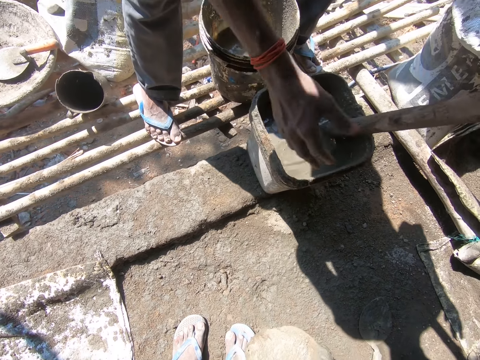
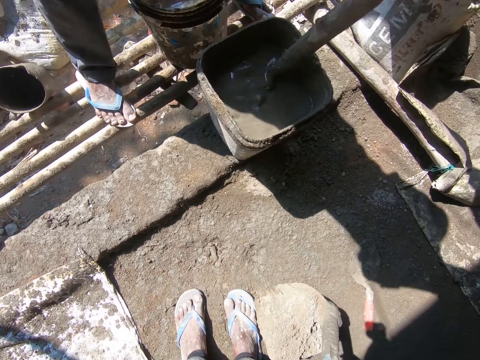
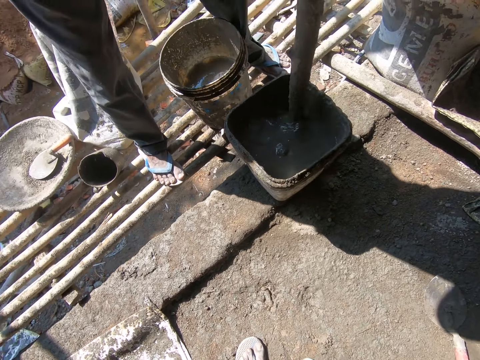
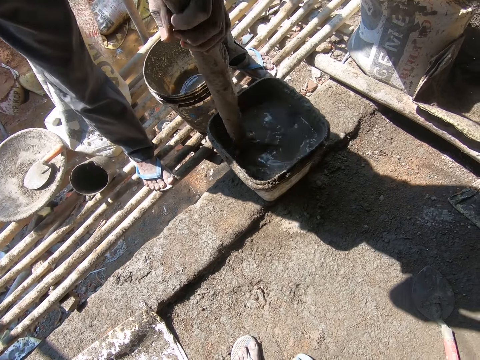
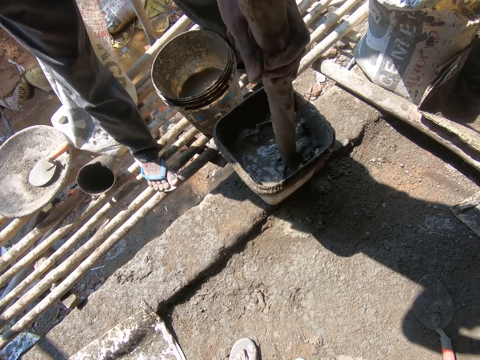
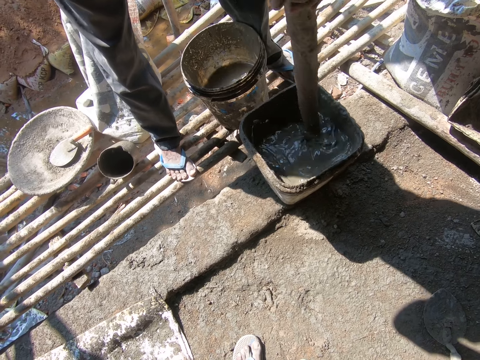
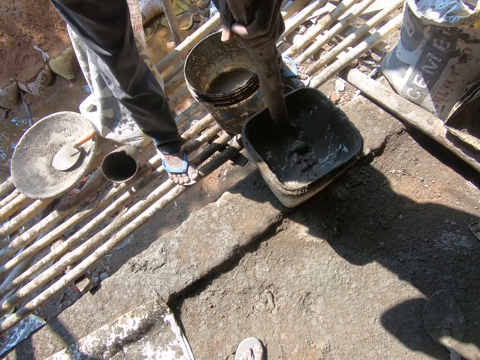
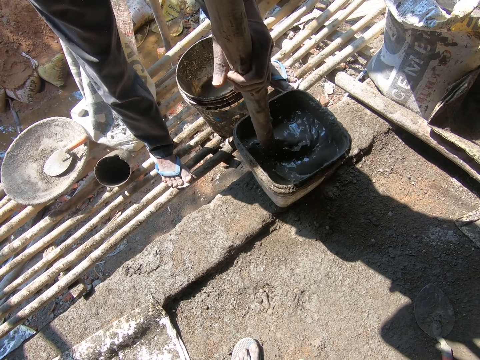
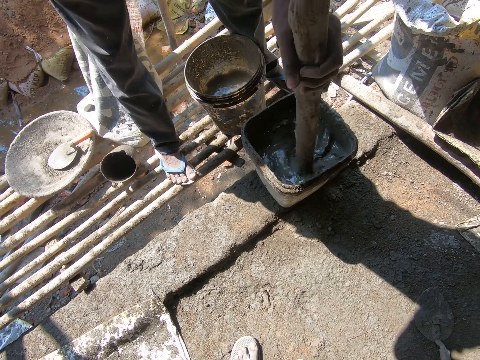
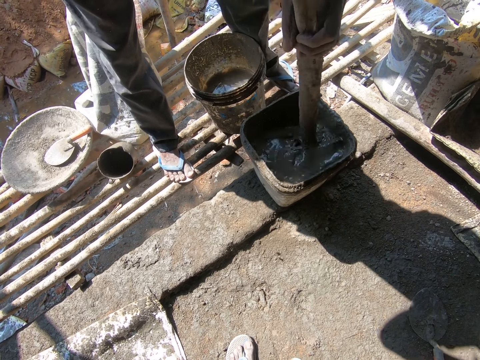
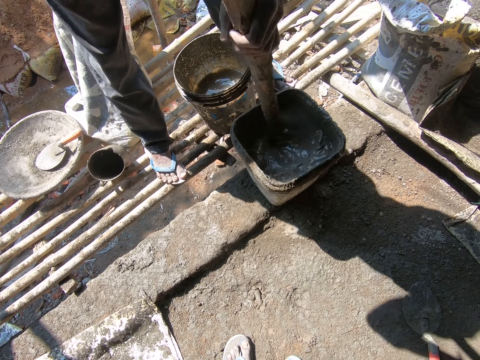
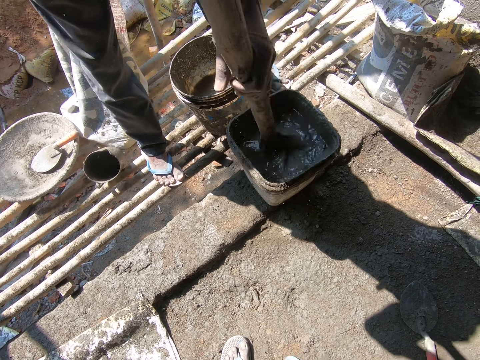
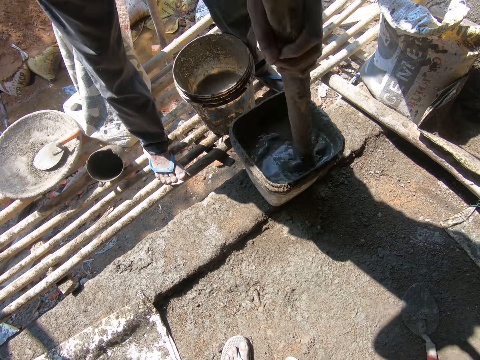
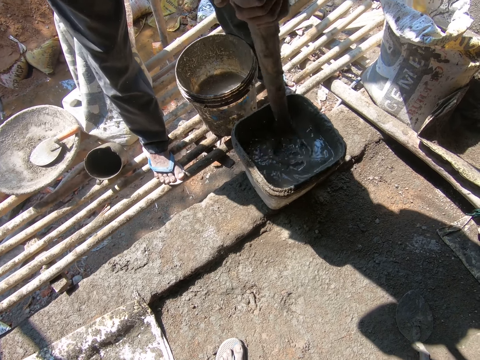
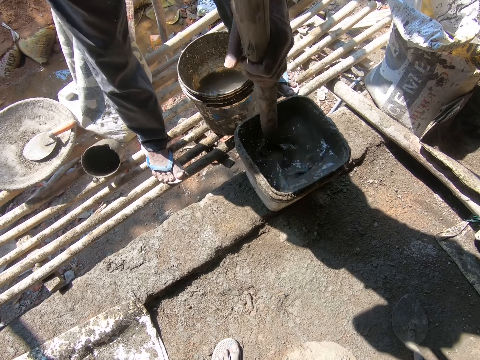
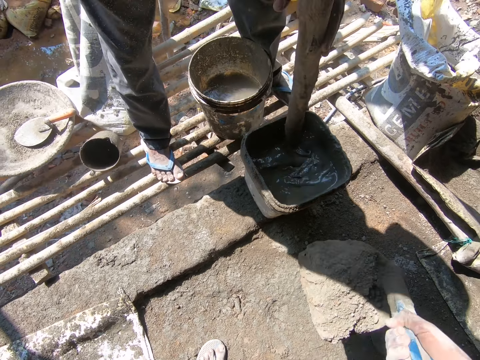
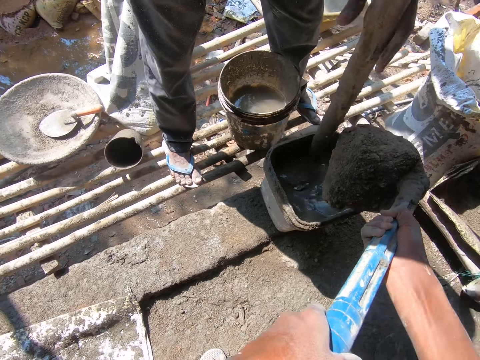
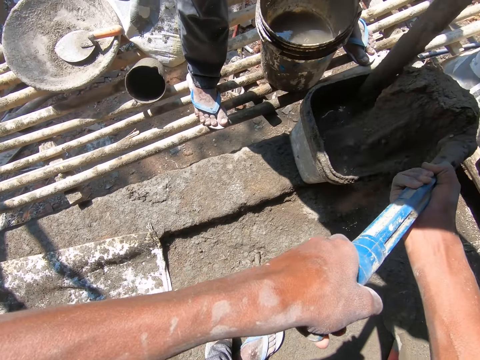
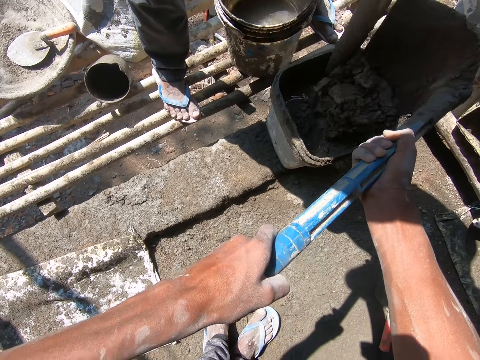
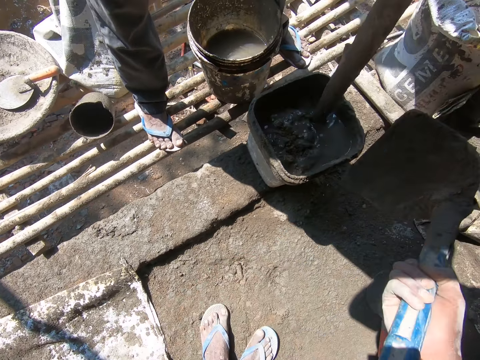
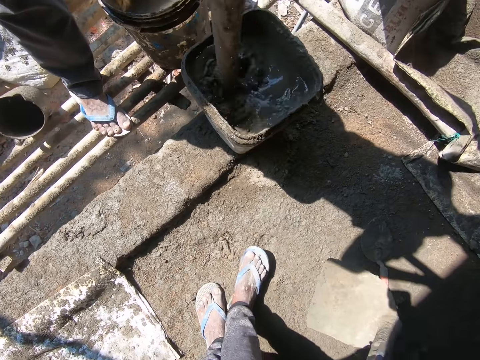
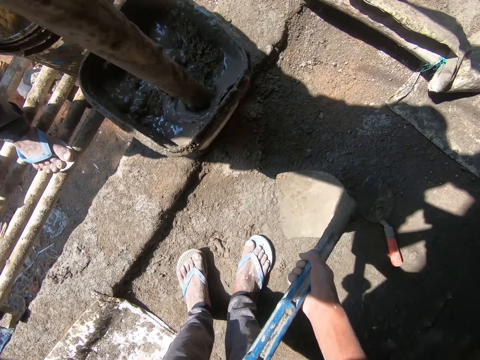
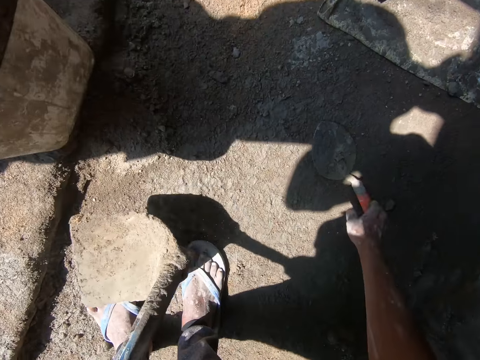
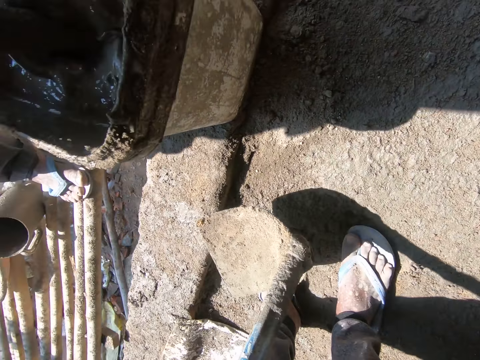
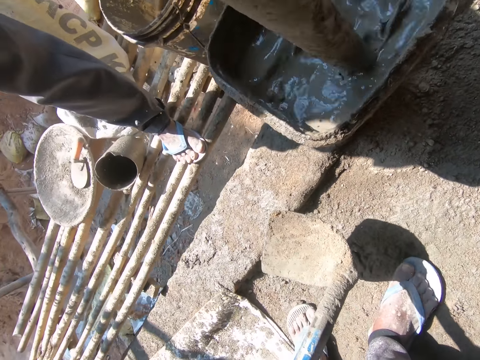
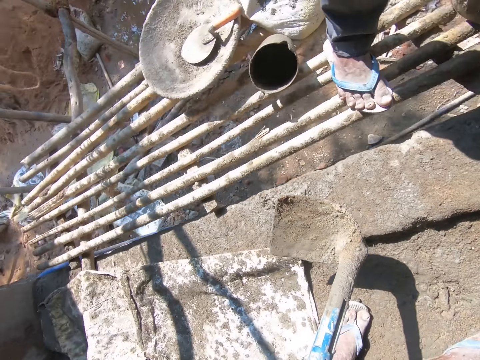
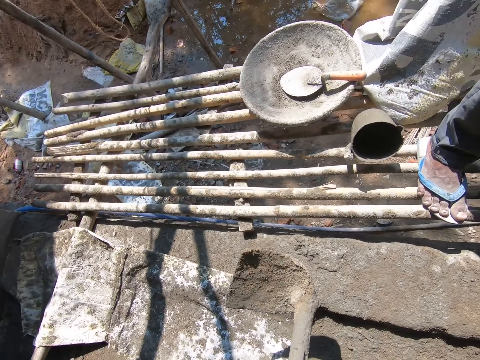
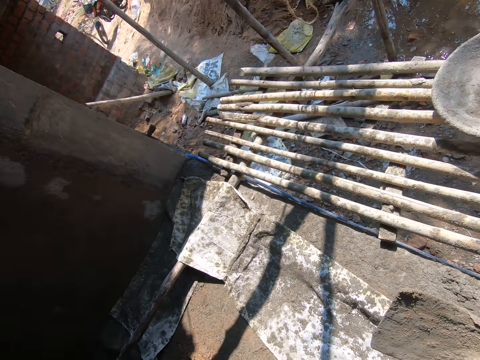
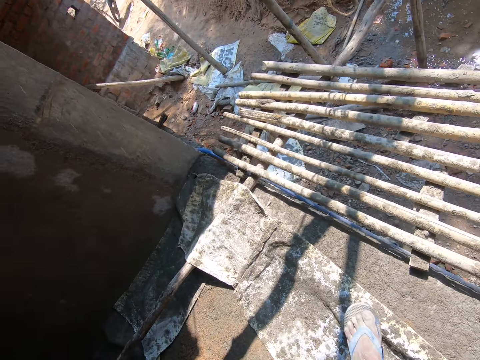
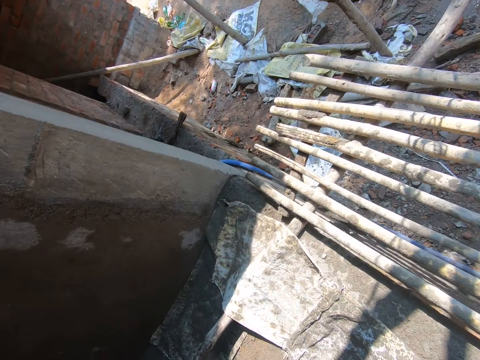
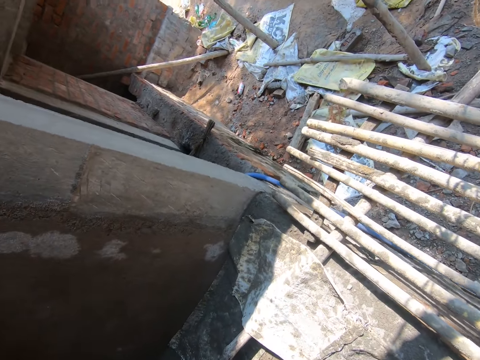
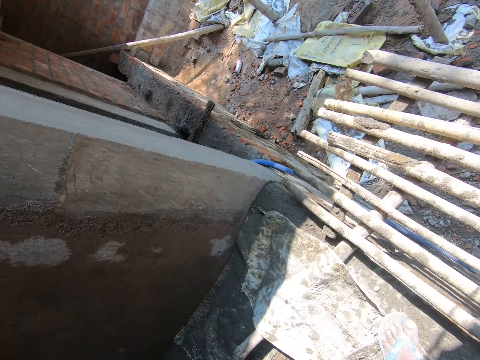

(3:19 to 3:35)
A man stirs the mixture in the bucket with a rod or wood. The camera wearer converses with the man. The man mixes the cement in the bucket with the wood. The camera wearer pours the cement in the bucket with the hoe. The man stirs the mixture in the bucket with the rod. The camera wearer puts the hoe on the ground. They stretch a hand towards a trowel on the floor. They pick up the trowel on the ground. They carry the cement mixing hoe towards a wall. They look around.

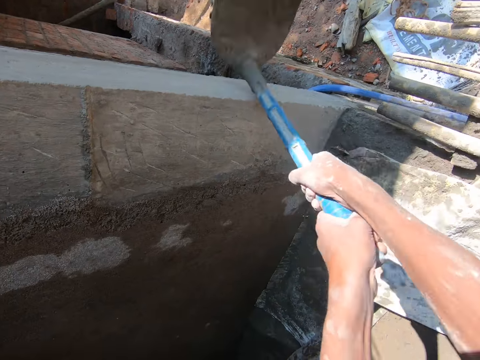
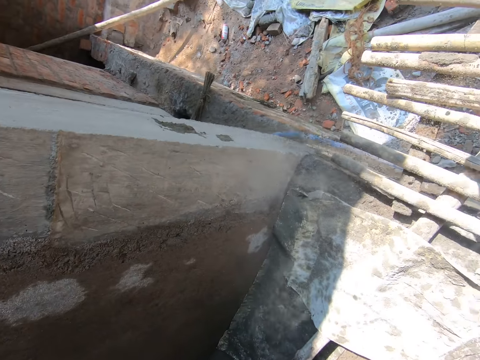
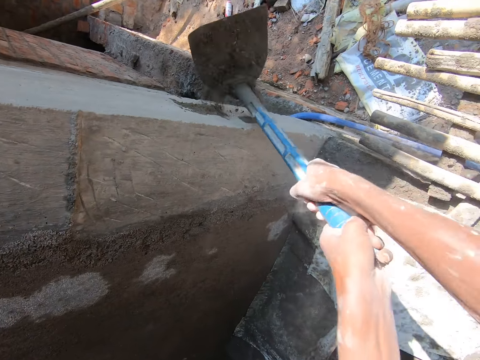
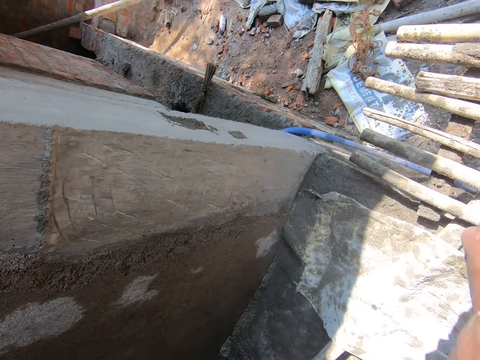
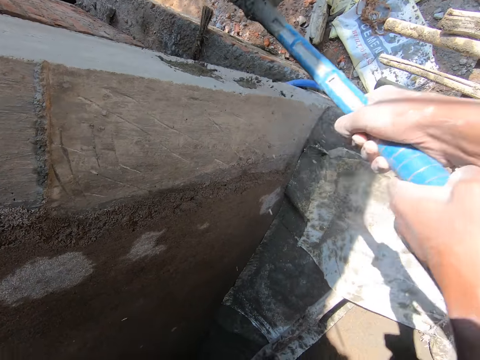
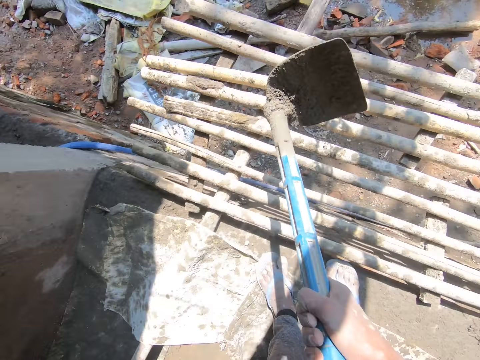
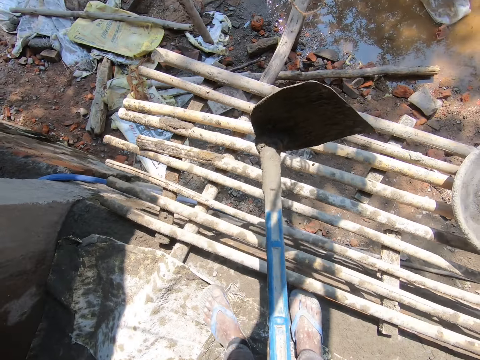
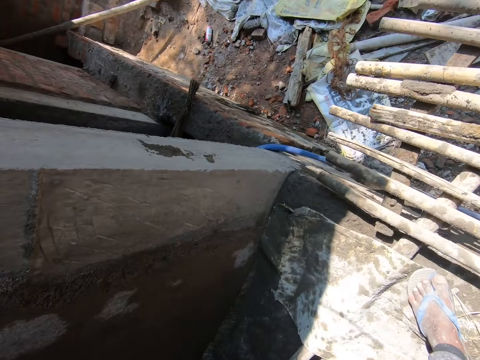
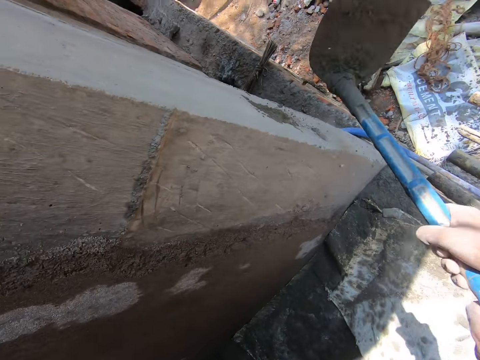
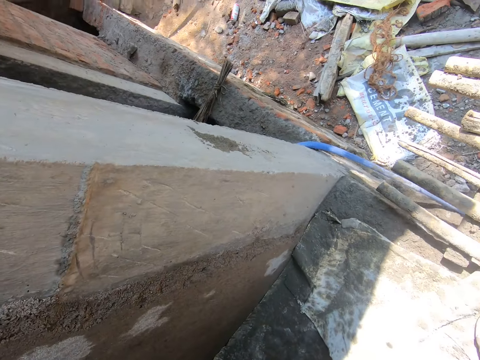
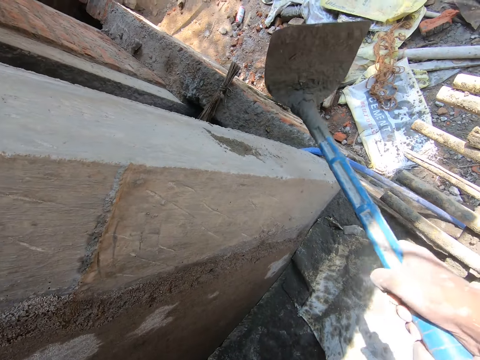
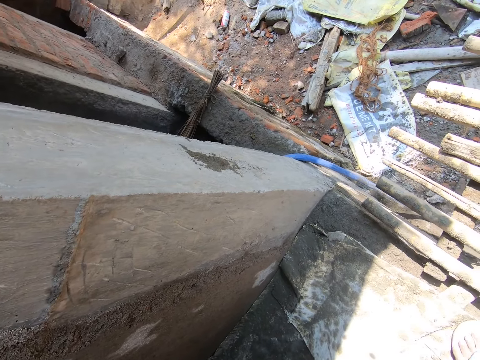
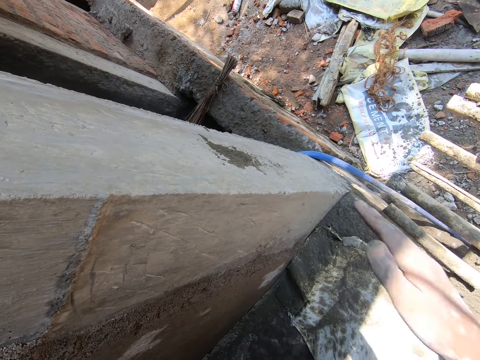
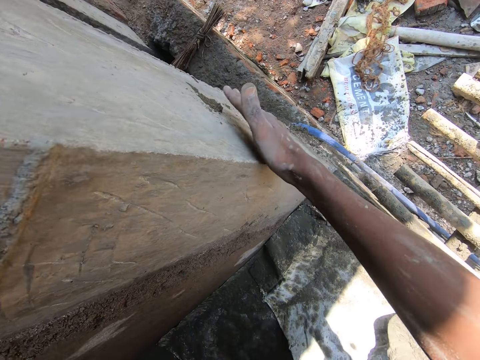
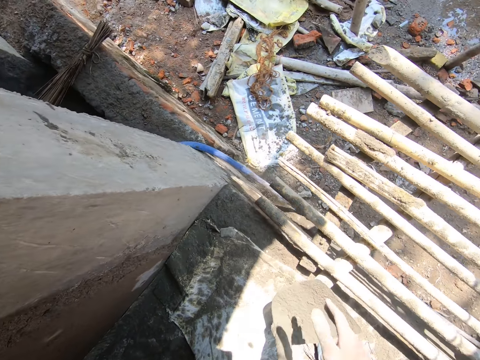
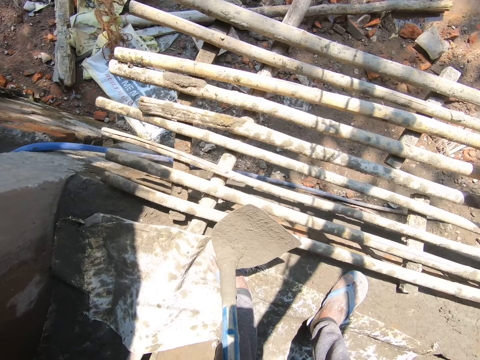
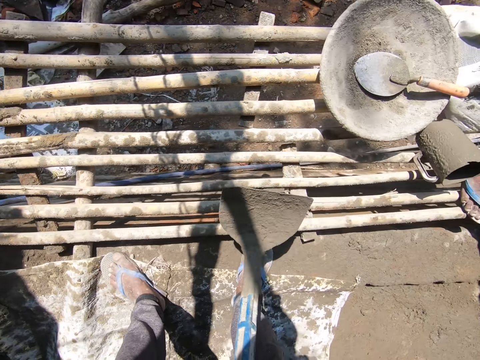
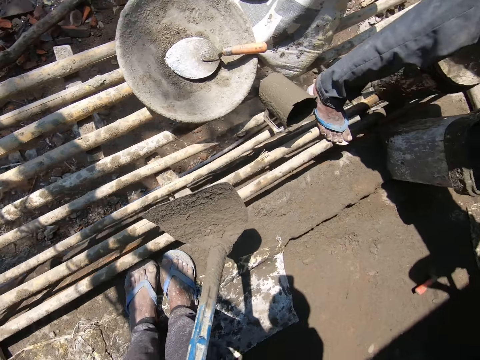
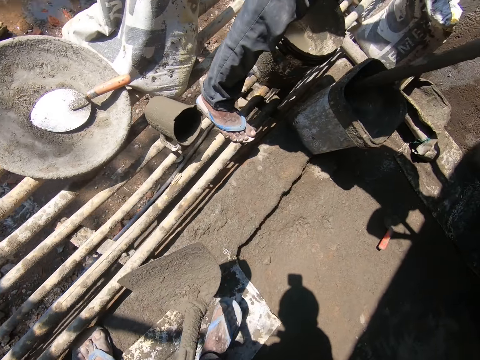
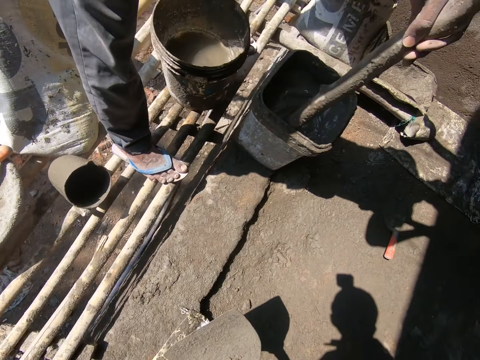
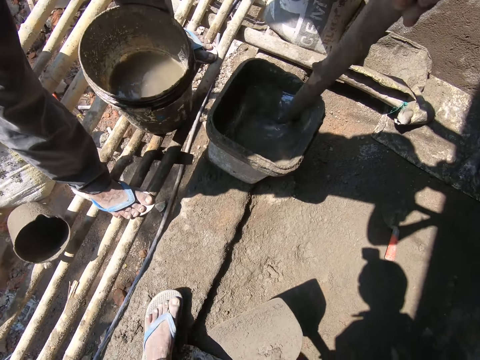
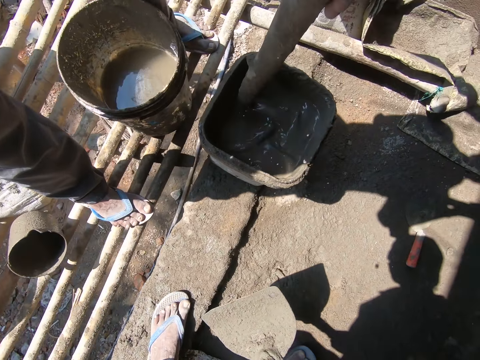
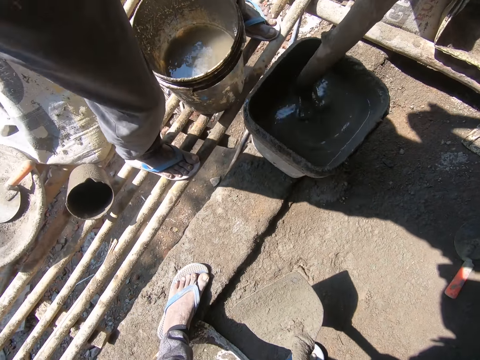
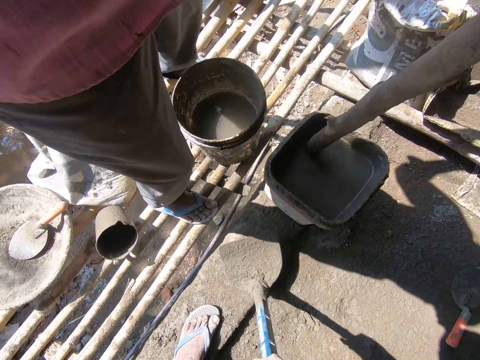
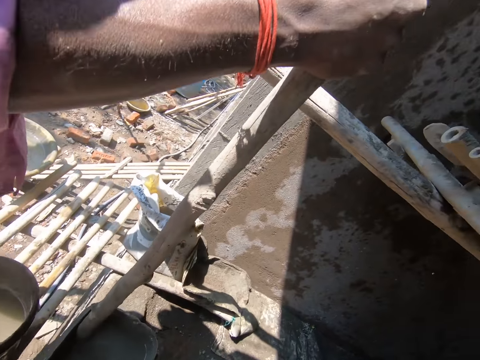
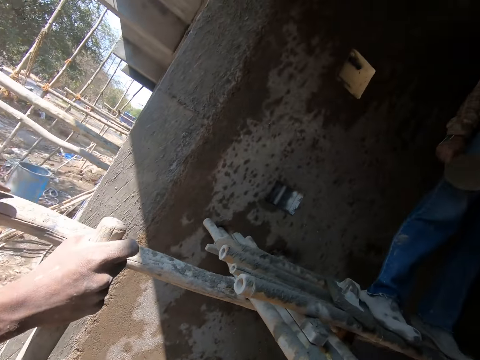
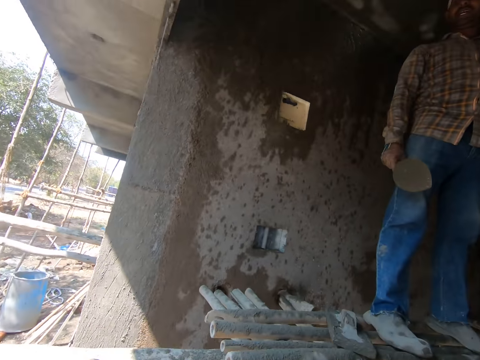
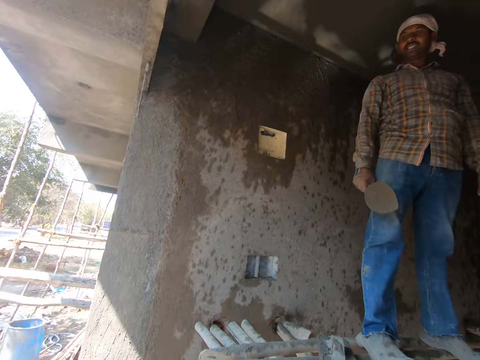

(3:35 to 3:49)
The camera wearer hits the wall with a hoe. They wipe the cement stuck on the wall from the hoe with a hand. They carry the hoe on the floor. They move around the bucket. A man stirs the cement mixture in the bucket with a rod. The camera wearer puts the hoe on the ground. They converse with the man and another man.
